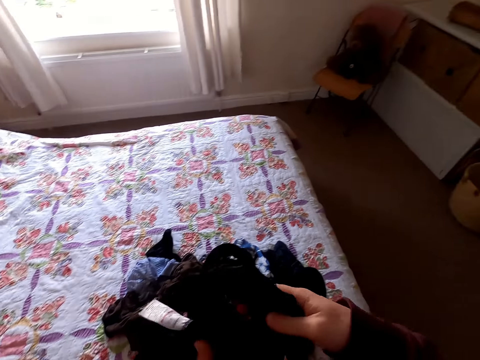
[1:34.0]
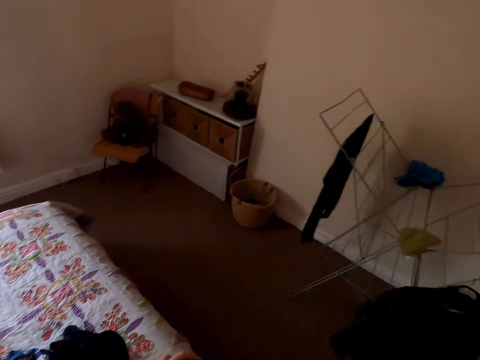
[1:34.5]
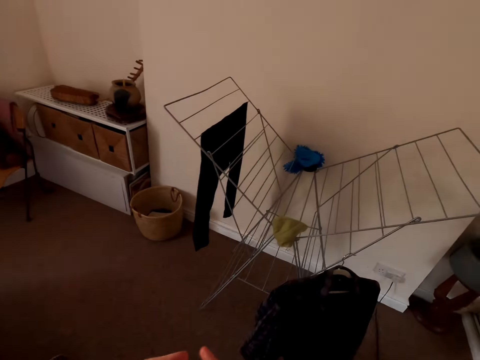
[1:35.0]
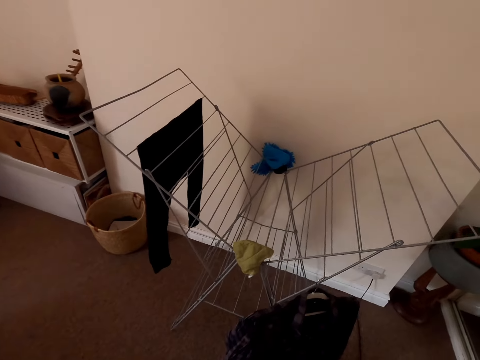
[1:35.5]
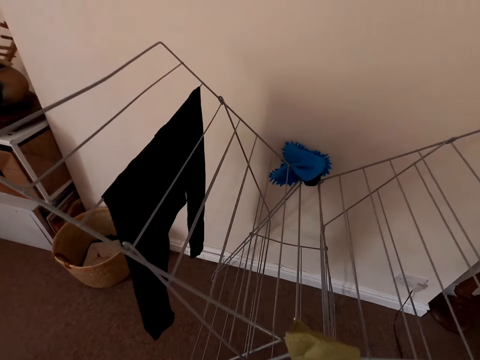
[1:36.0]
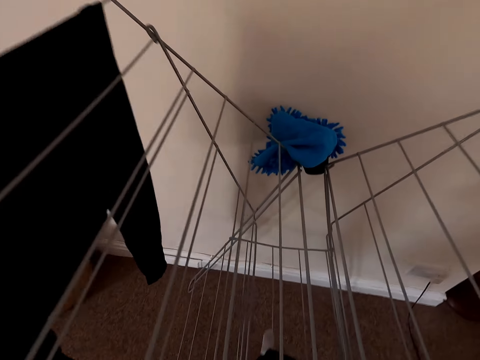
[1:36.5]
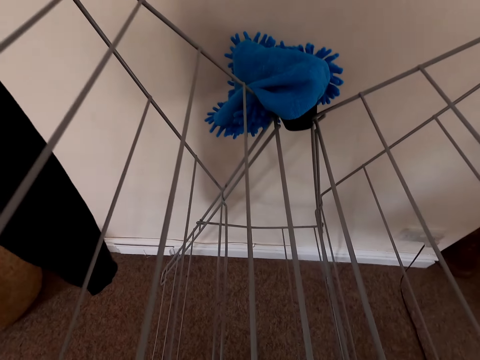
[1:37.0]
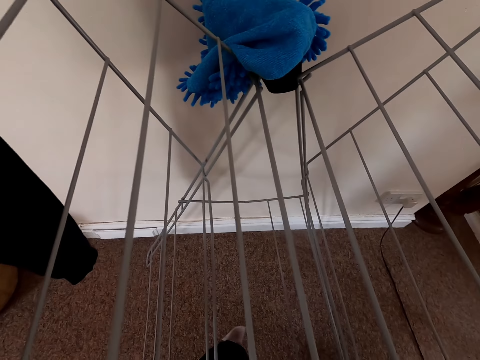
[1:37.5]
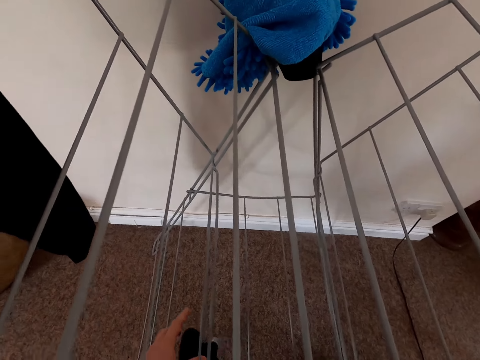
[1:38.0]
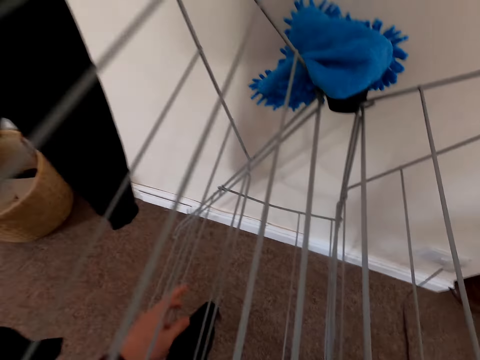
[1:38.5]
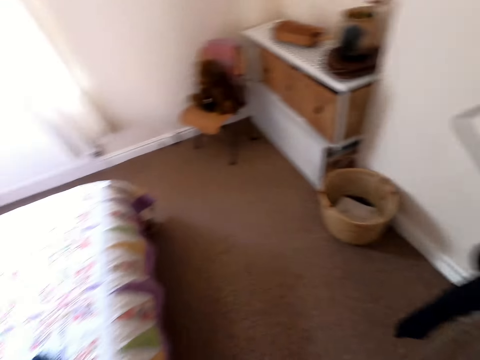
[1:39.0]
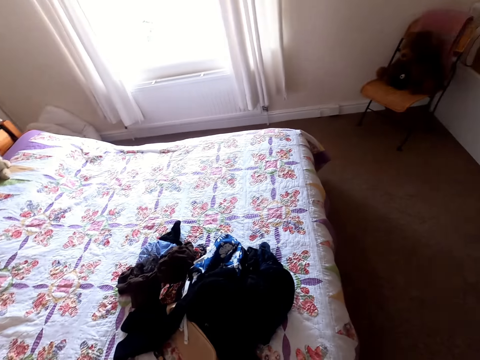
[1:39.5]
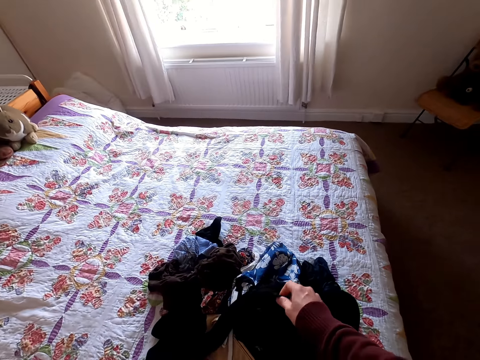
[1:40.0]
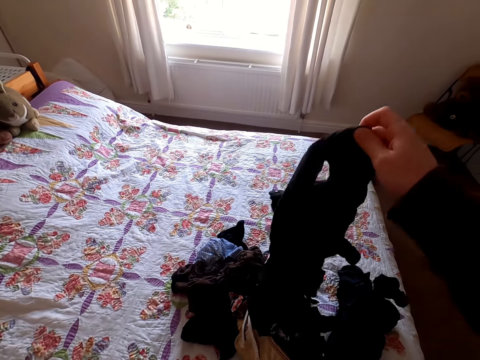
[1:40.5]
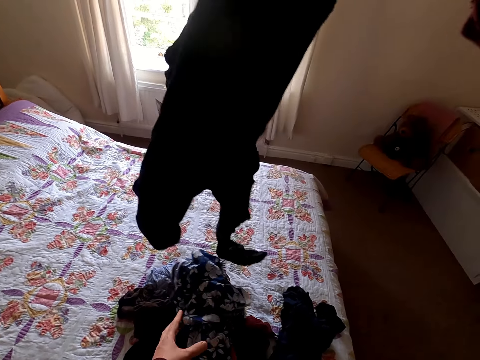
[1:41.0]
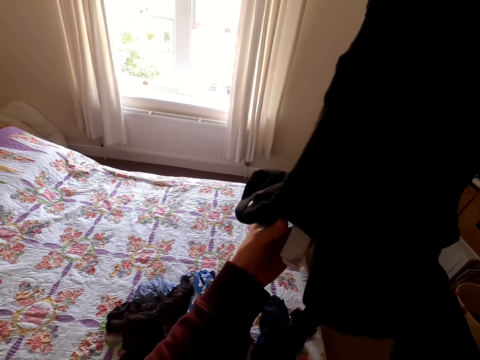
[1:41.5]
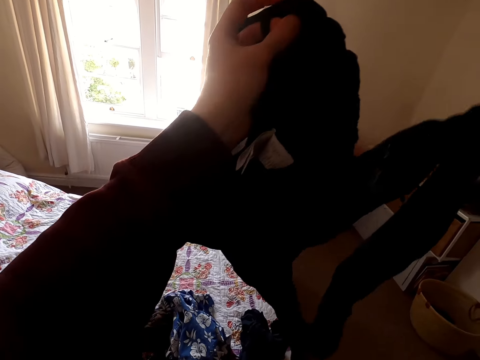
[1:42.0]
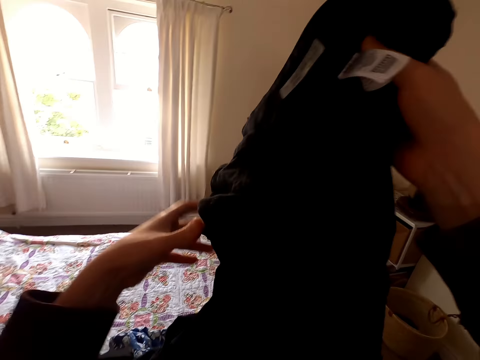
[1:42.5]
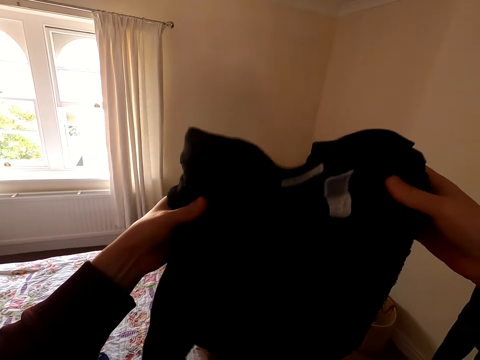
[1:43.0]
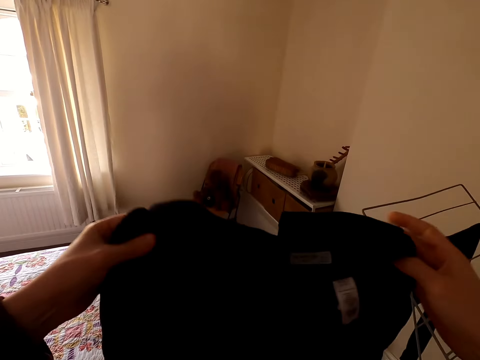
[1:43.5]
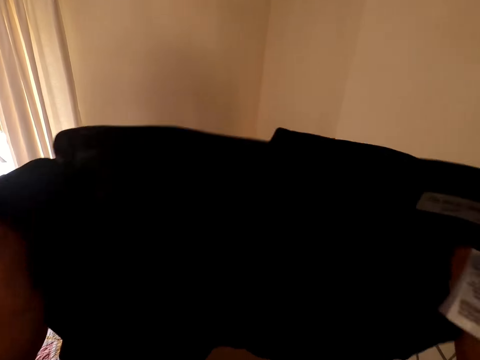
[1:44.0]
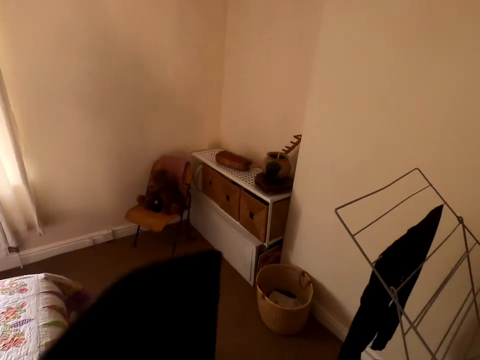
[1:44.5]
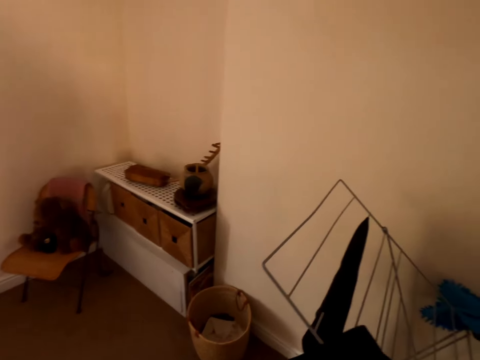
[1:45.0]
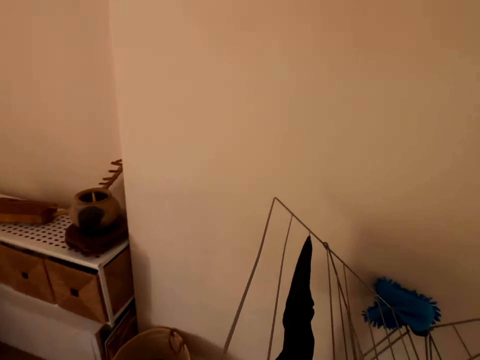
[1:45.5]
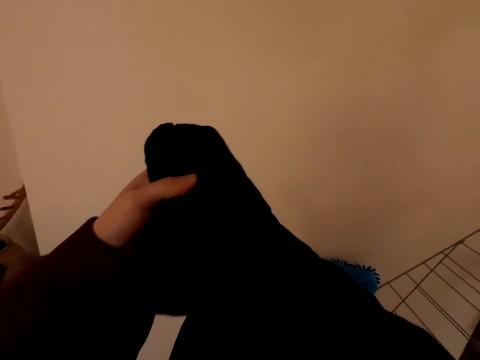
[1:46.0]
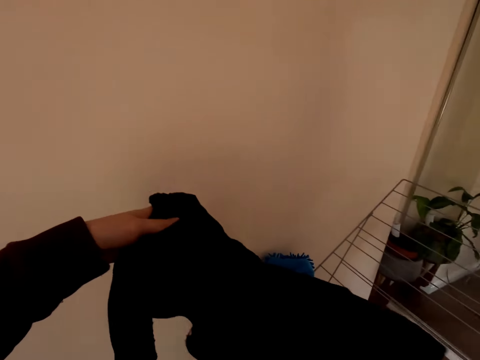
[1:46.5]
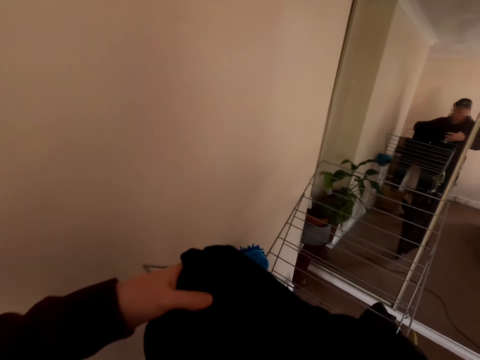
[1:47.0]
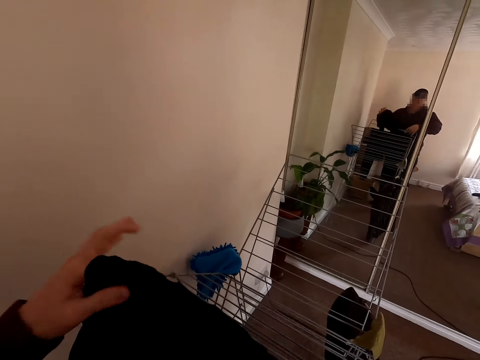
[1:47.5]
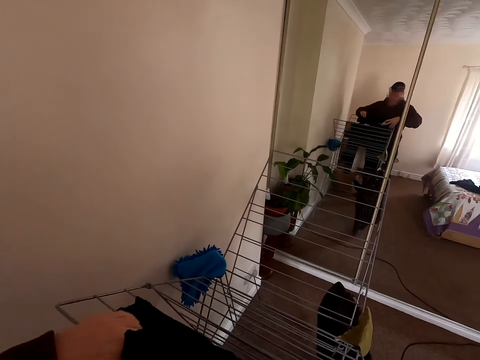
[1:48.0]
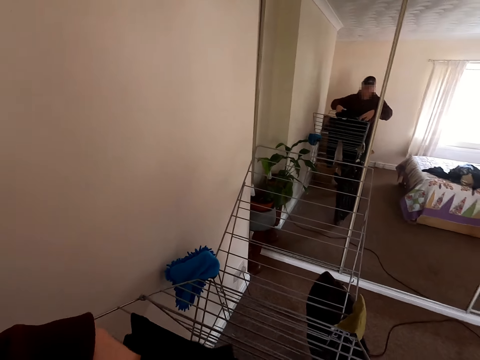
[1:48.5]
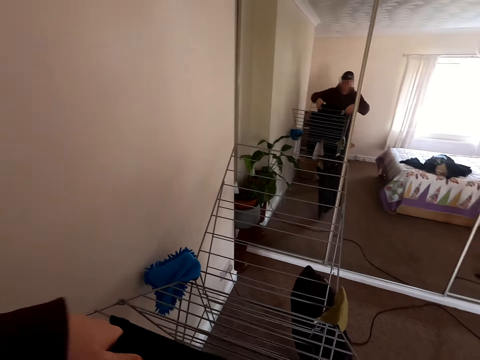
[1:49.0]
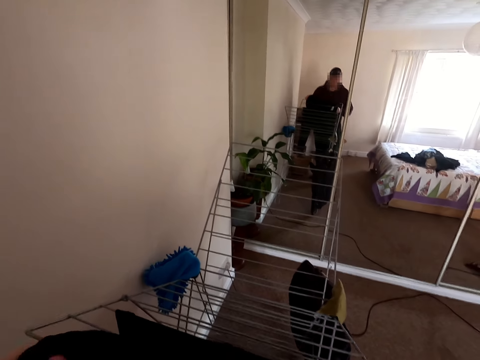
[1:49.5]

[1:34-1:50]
The camera wearer picks up a cloth. They put the cloth on a rack or hanger. They pick up a cloth. They unfold the cloth. They put the cloth on the rack.

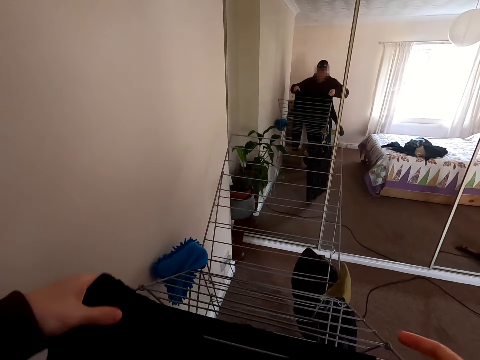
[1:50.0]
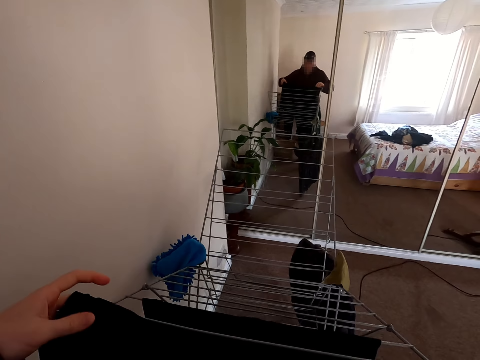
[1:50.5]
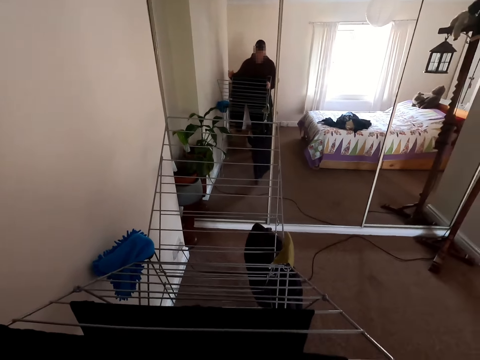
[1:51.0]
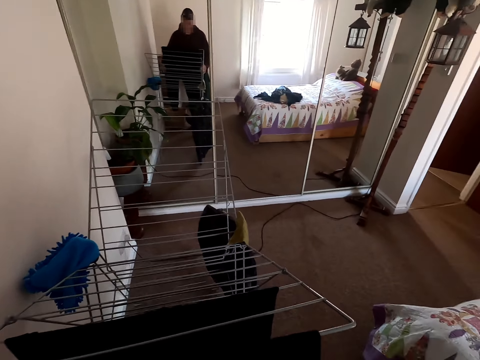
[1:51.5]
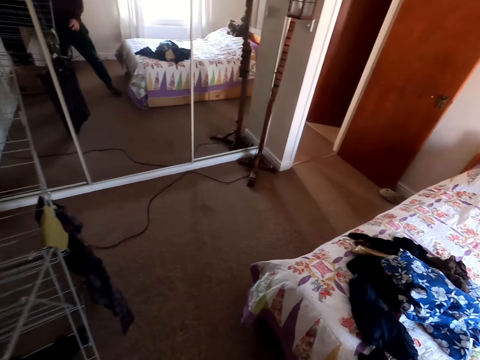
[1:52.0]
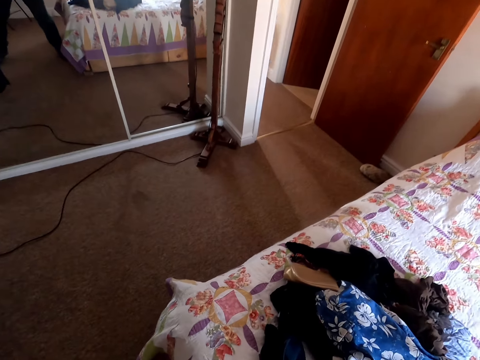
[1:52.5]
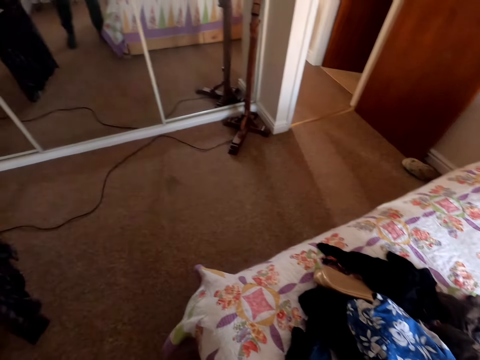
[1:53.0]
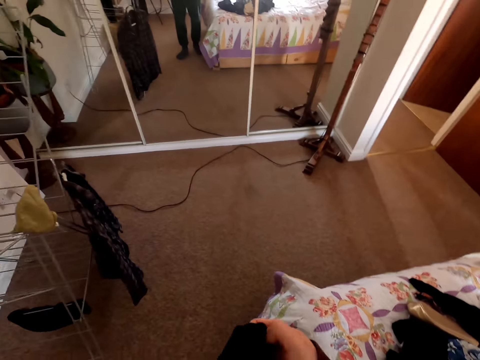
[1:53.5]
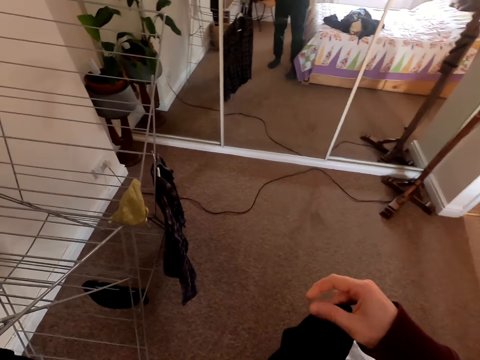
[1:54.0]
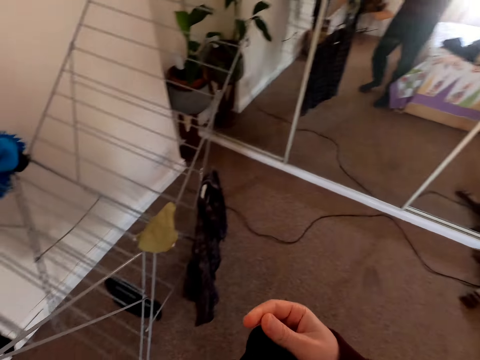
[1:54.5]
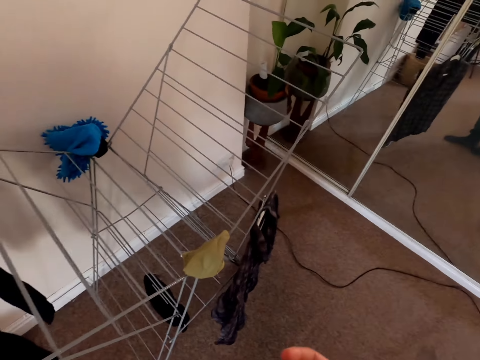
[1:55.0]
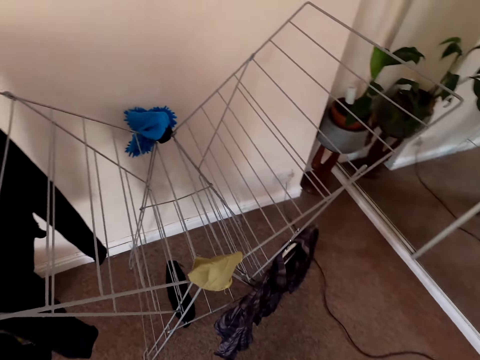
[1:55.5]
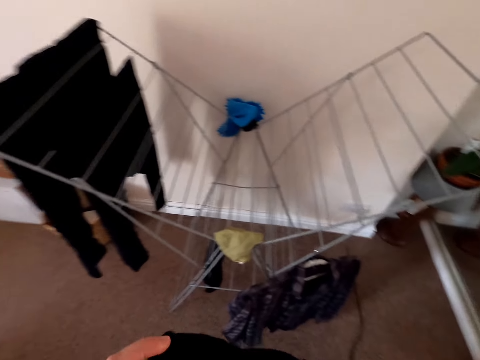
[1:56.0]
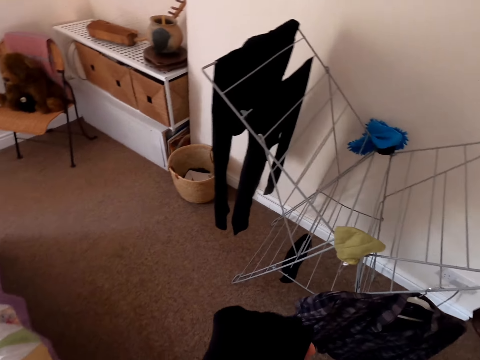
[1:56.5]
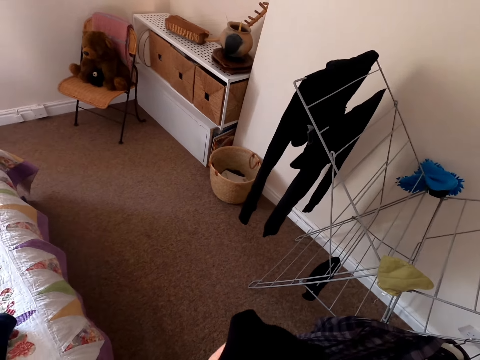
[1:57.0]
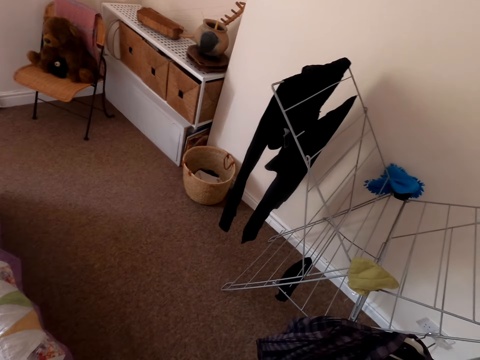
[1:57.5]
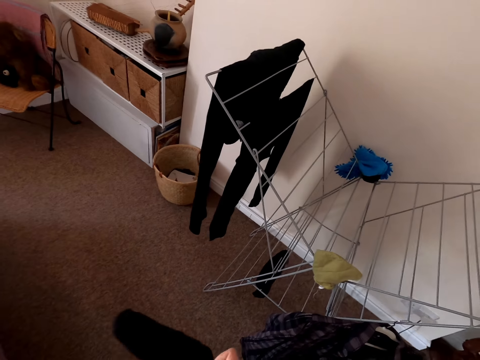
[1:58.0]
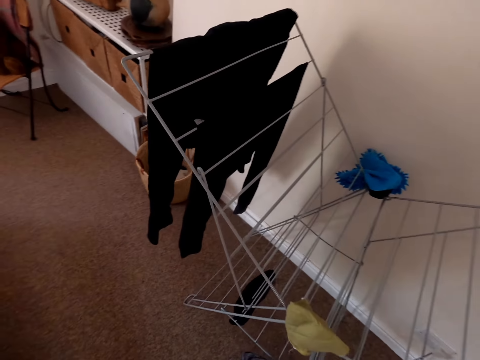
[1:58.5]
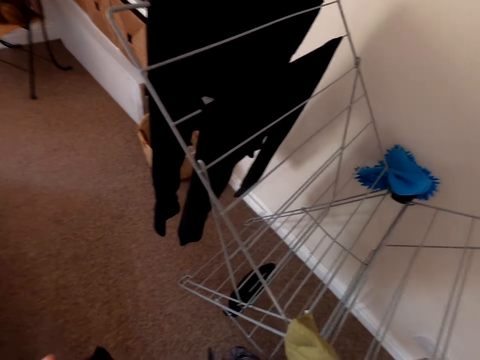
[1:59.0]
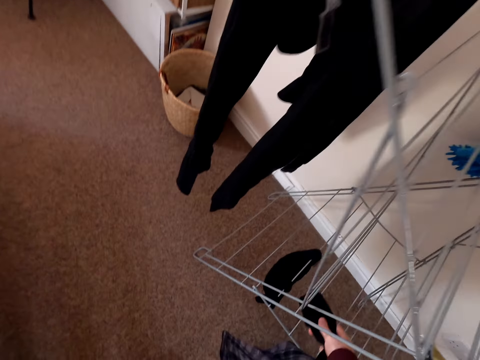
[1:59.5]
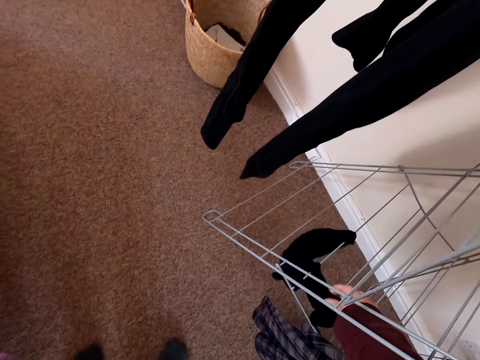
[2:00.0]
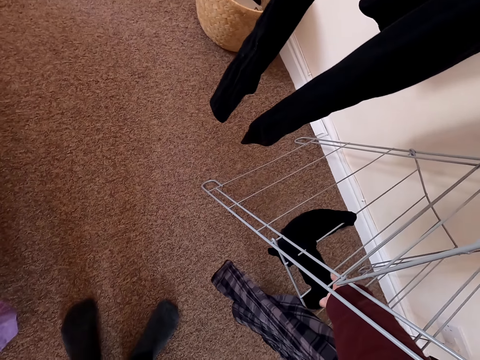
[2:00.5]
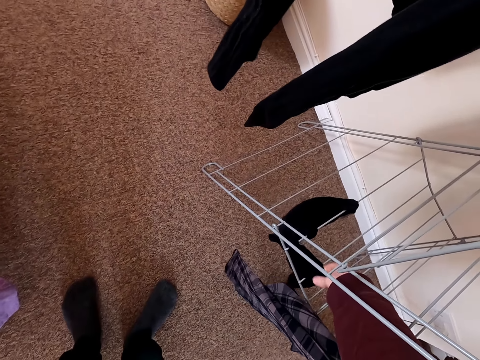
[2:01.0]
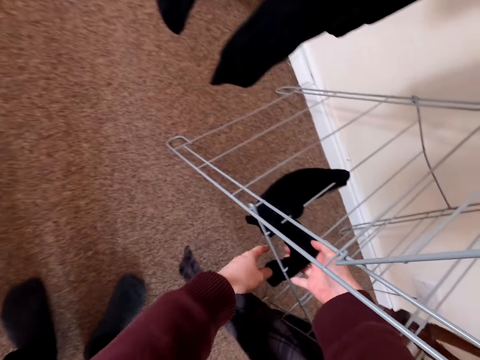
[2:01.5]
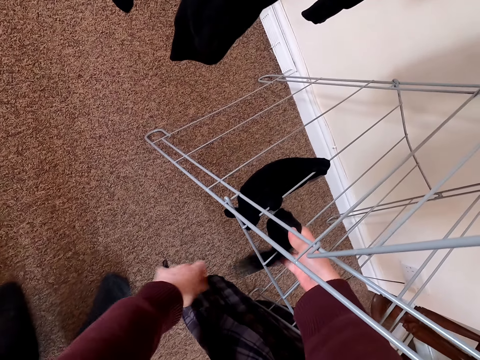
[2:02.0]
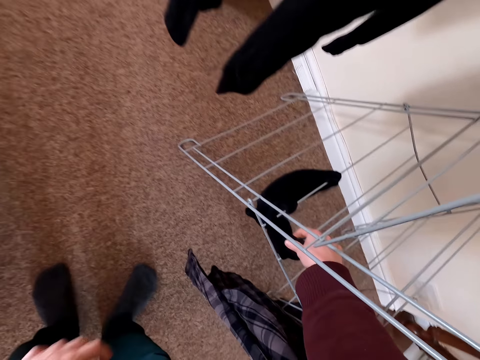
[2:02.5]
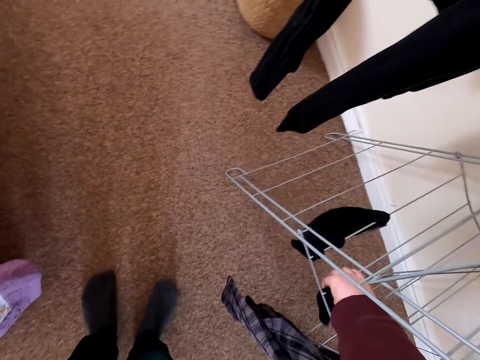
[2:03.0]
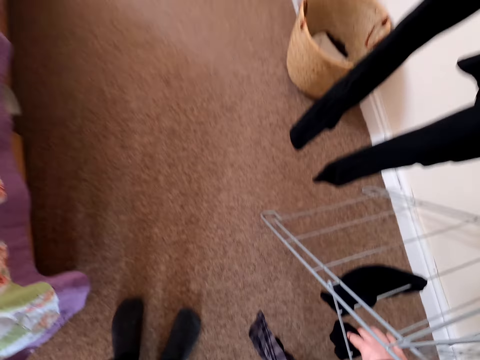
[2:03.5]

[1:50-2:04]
The camera wearer turns. They pick up a cloth. They hold the cloth. They put the socks in a rack or hanger.
